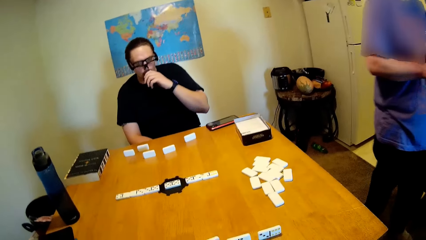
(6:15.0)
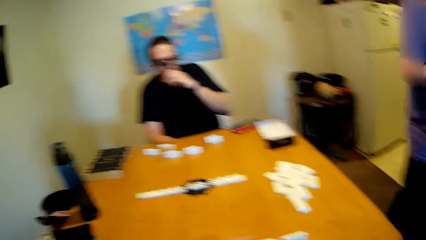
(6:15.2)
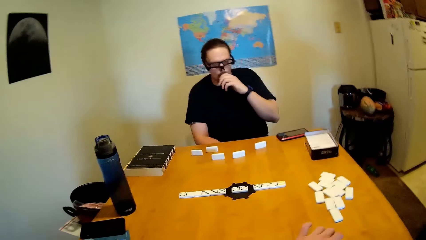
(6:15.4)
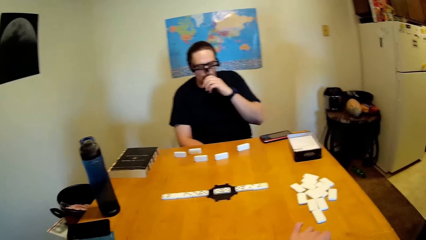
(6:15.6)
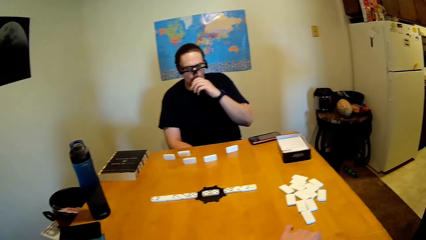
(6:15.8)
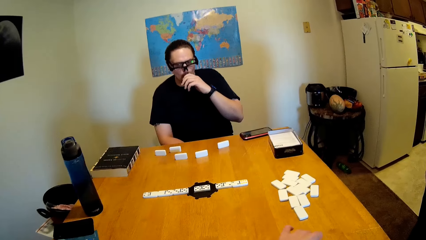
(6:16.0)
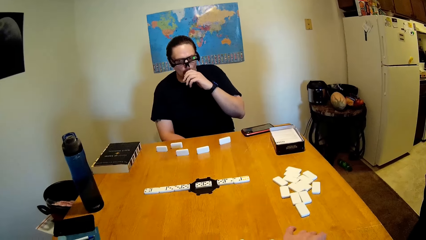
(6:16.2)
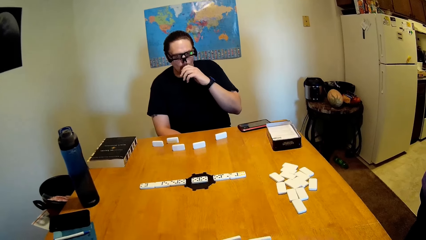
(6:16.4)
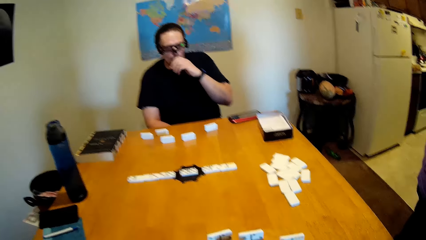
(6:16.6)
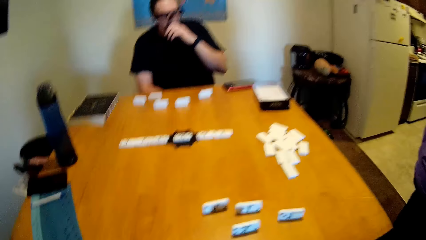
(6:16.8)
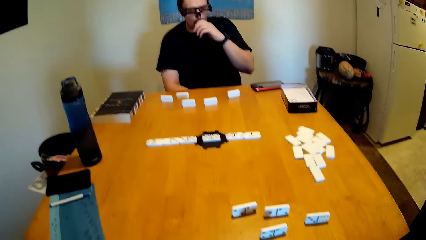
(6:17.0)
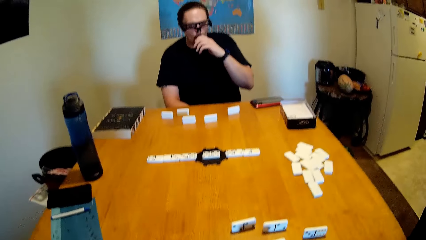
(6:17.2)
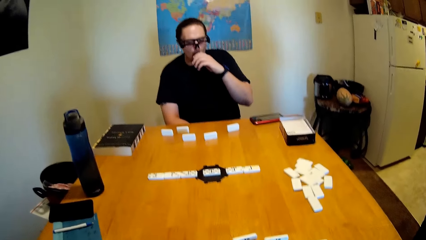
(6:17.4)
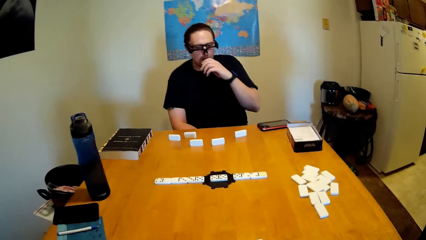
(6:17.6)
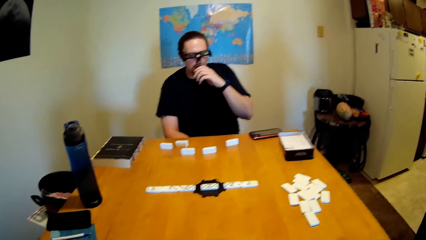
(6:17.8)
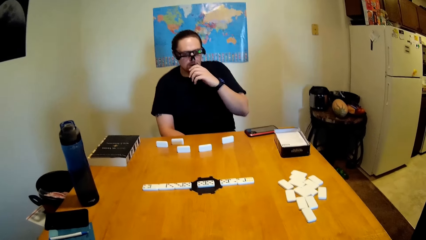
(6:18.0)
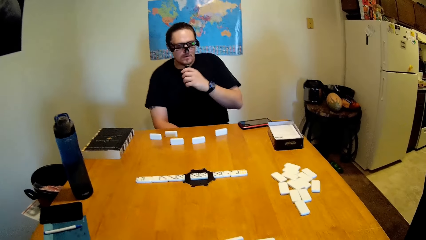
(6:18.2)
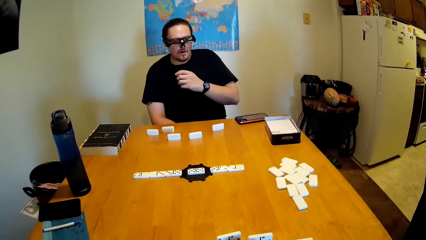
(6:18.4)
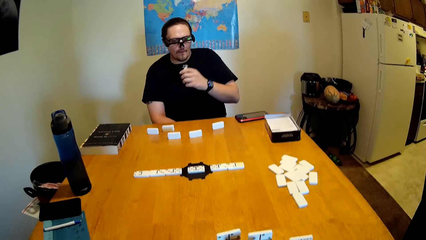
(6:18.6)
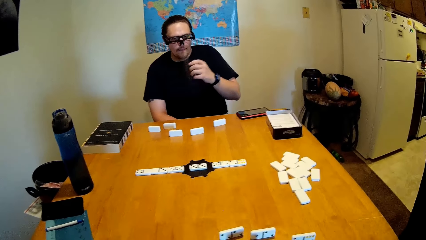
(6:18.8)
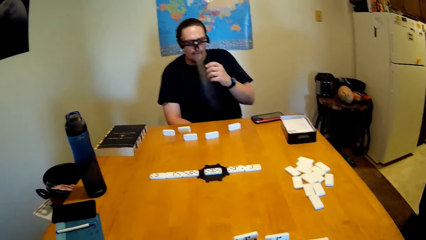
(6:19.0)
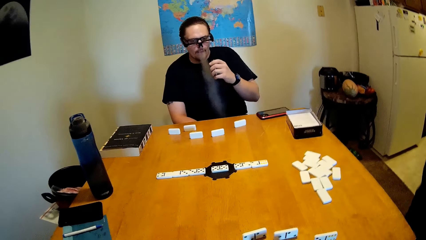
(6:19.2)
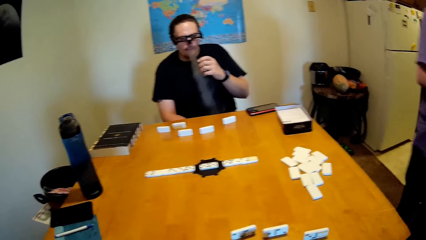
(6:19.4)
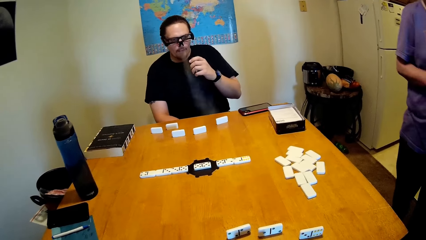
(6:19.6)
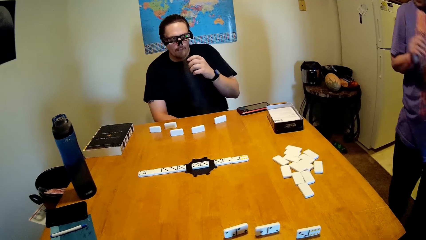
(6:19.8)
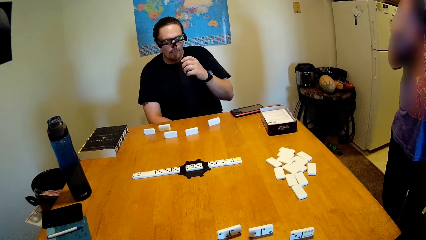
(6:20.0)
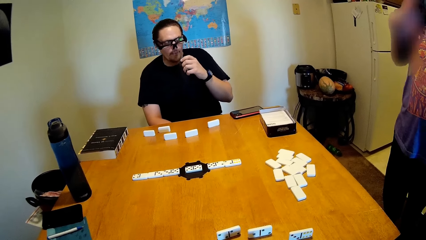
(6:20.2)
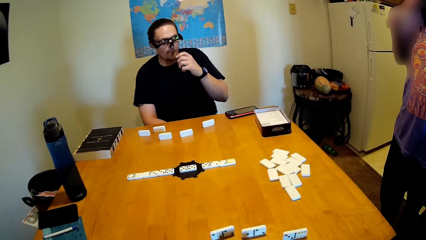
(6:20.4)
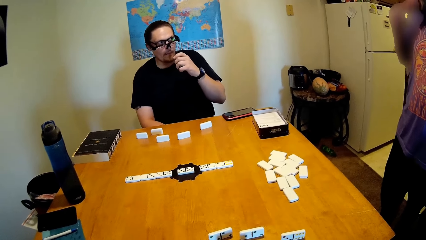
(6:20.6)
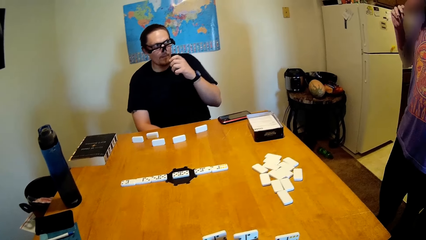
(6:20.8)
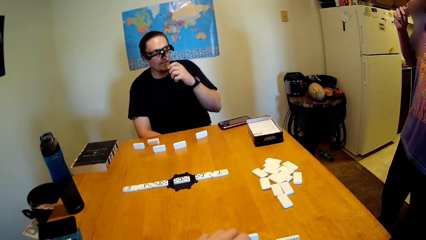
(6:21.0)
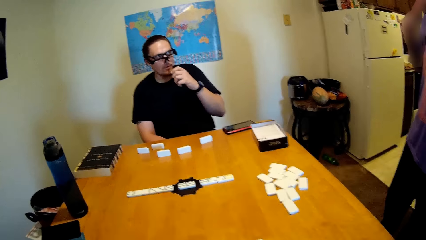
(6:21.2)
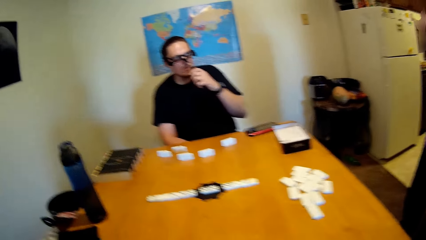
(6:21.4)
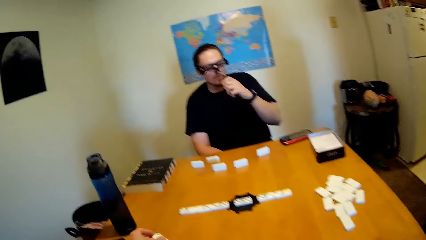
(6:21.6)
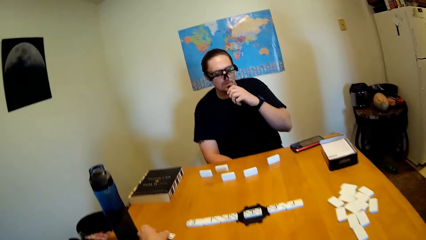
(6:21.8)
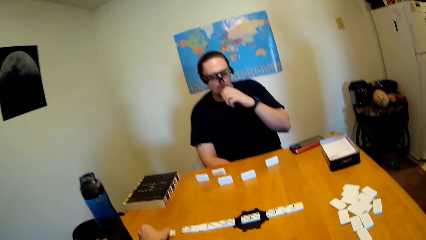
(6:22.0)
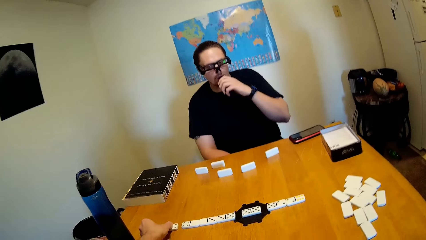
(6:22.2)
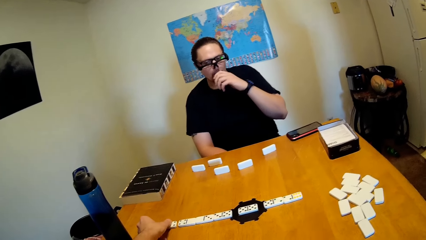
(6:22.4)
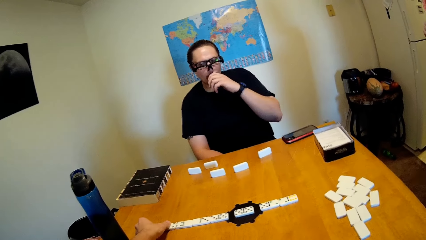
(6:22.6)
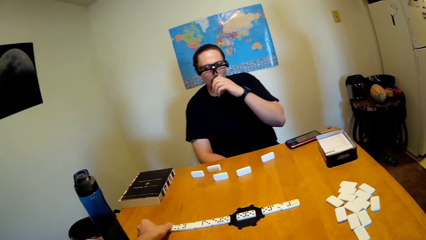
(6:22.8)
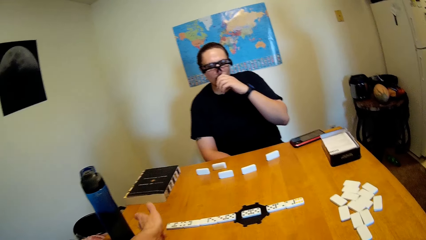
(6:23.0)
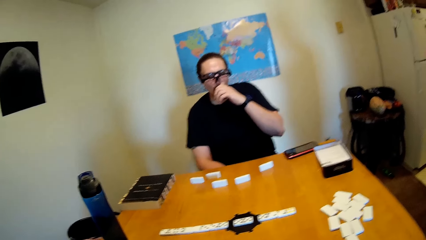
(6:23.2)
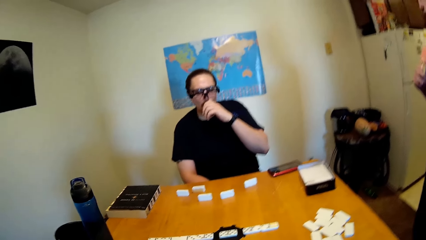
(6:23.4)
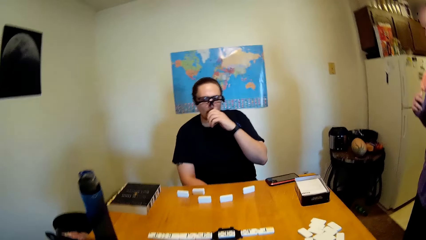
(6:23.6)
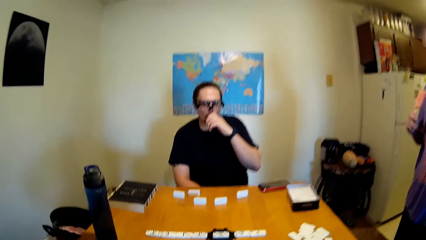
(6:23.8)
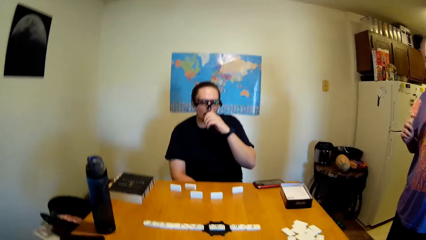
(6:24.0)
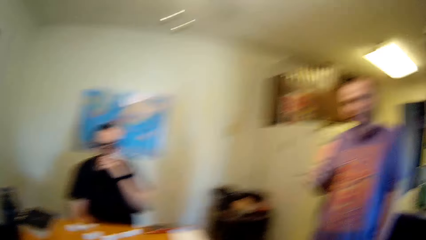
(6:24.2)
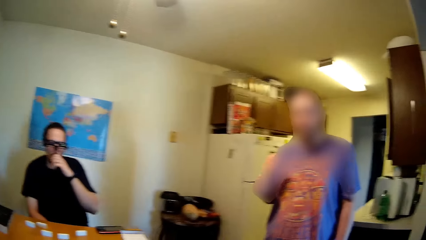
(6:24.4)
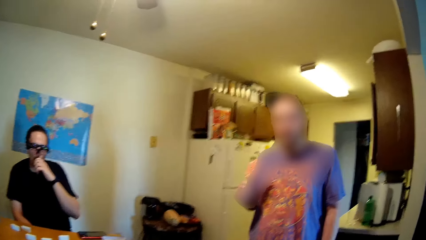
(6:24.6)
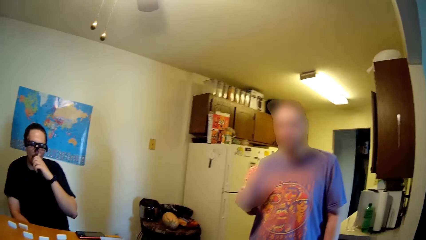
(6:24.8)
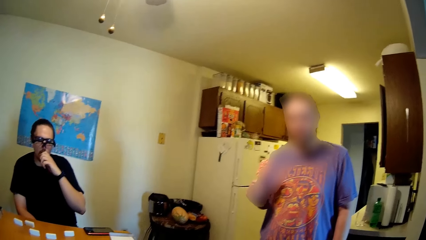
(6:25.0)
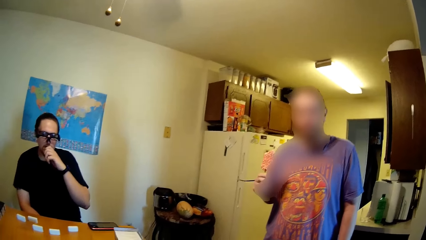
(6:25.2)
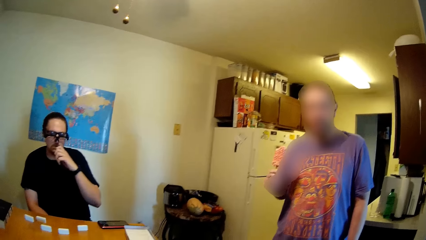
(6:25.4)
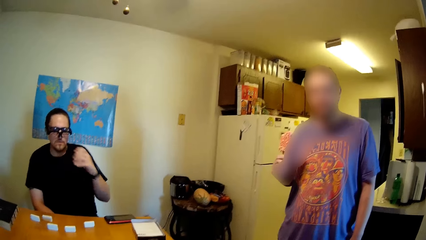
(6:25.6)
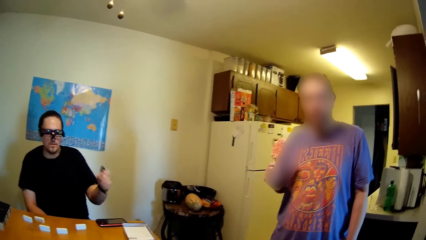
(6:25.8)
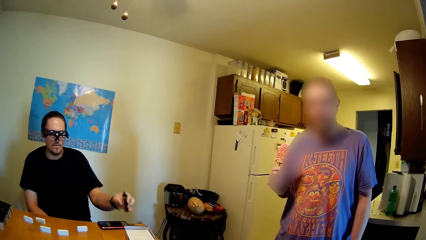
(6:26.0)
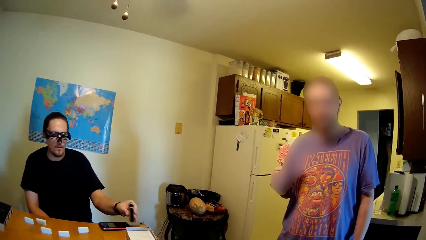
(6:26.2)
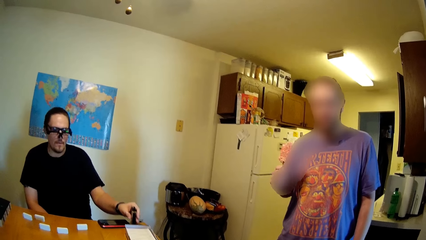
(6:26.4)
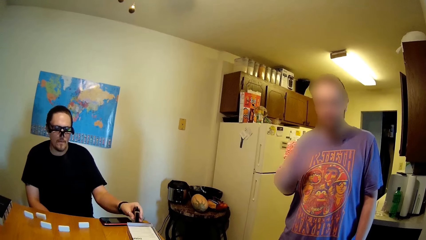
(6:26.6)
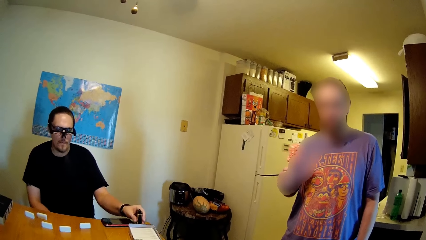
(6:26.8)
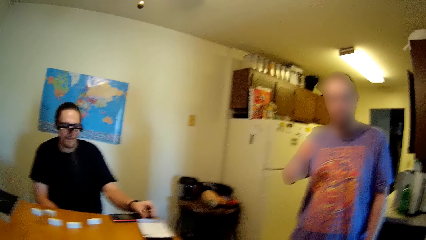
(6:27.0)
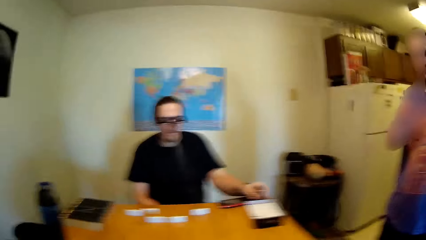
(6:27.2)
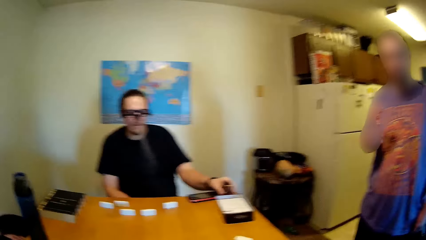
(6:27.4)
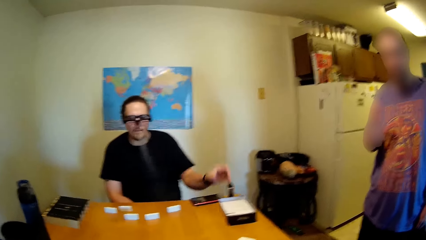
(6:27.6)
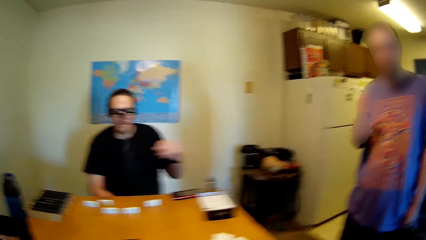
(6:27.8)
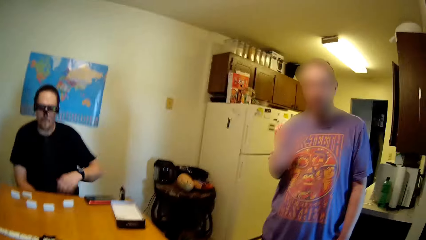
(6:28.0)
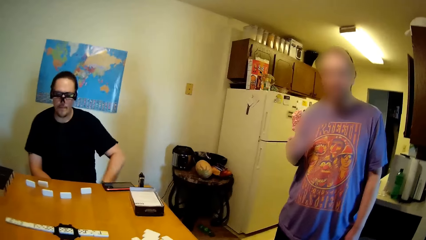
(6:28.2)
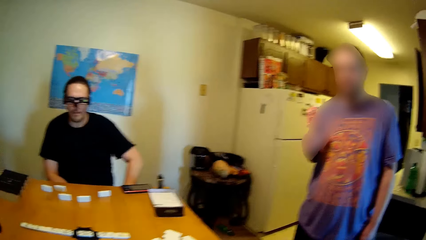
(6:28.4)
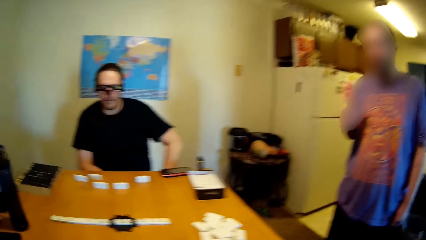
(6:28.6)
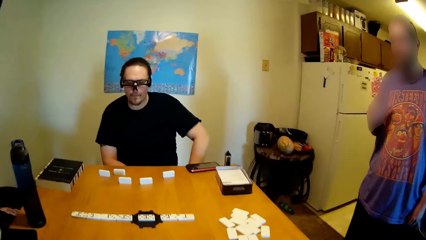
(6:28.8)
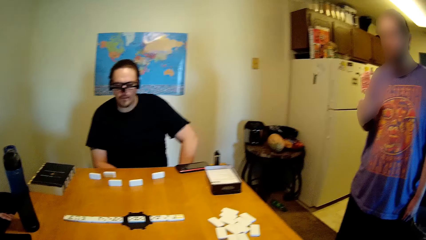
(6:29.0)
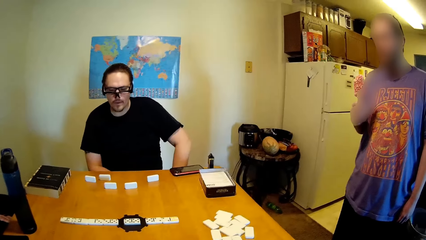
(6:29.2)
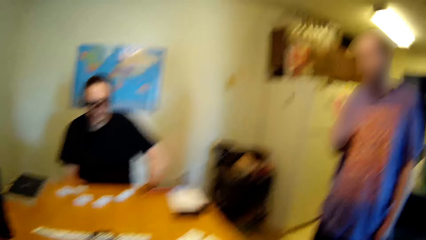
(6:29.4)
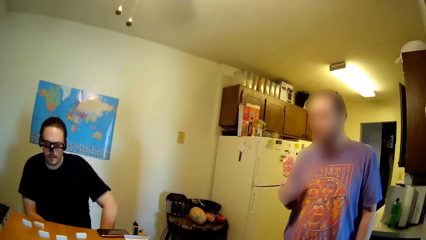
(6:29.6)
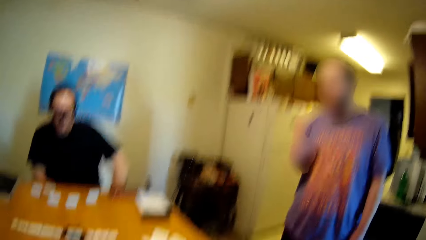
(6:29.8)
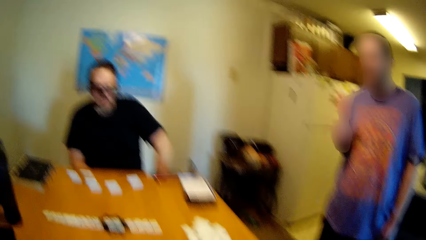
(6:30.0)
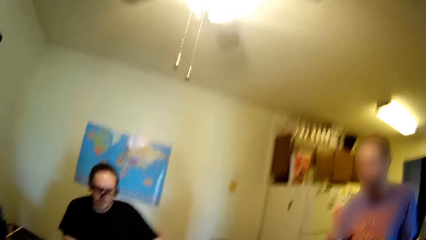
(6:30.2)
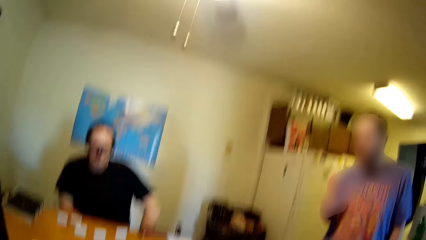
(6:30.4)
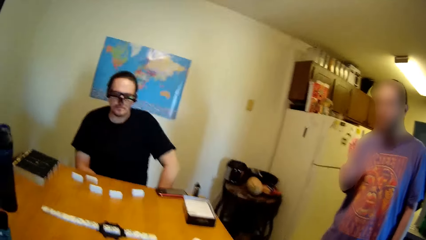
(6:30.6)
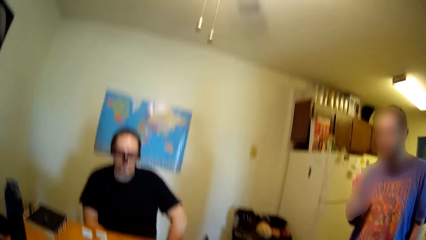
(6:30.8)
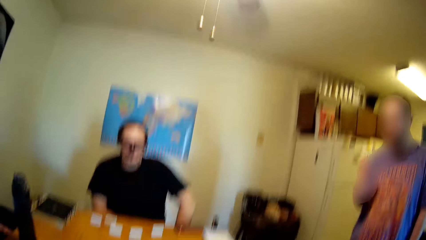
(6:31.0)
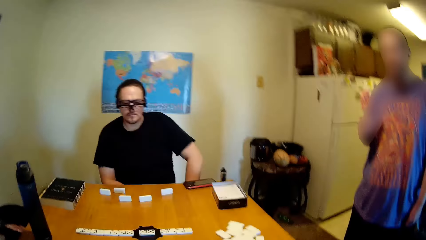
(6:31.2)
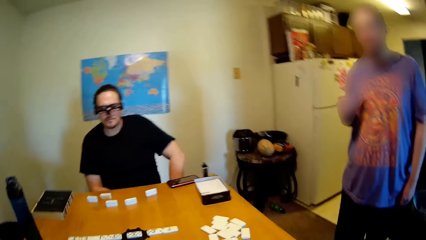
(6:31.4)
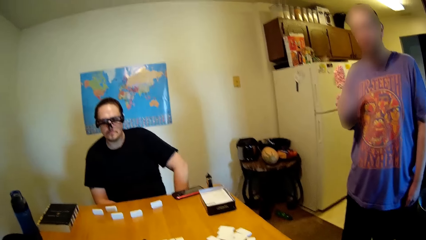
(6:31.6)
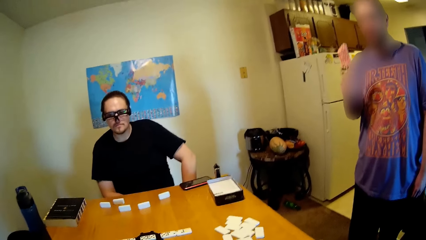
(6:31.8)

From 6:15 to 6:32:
The camera wearer puffs some cigarette. They put the cigarette down.
